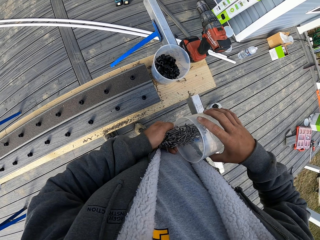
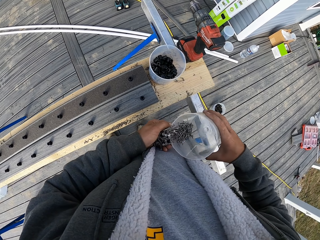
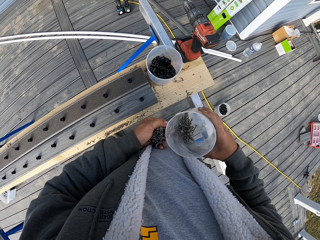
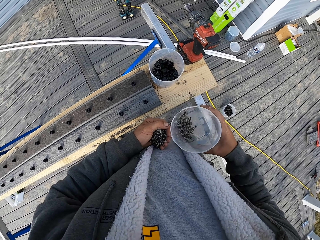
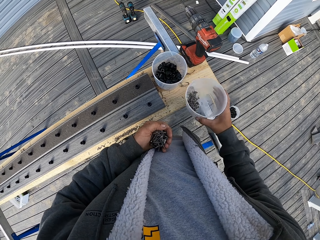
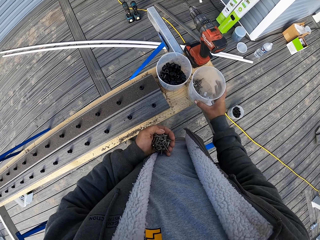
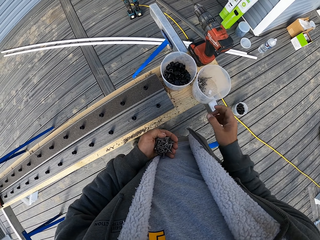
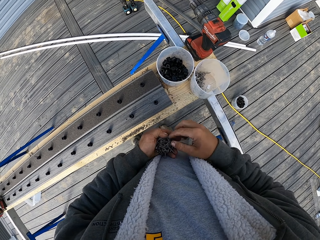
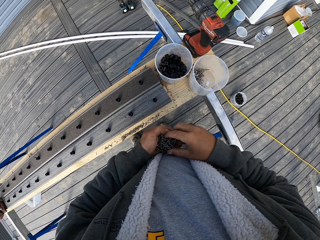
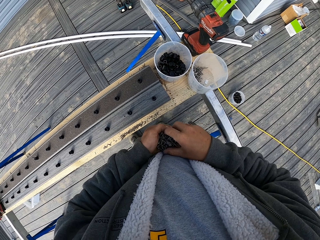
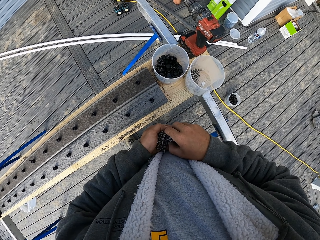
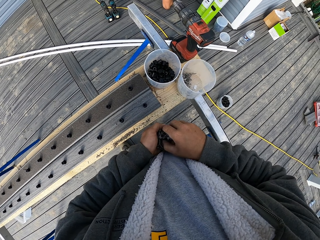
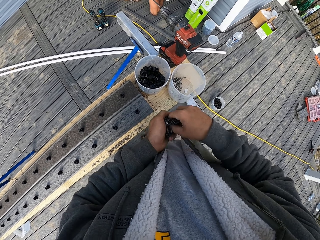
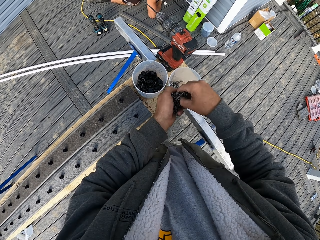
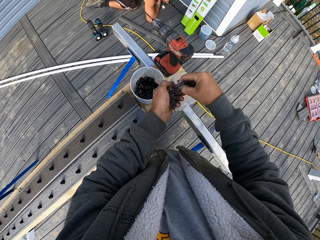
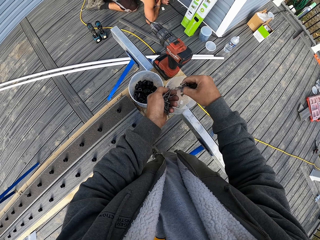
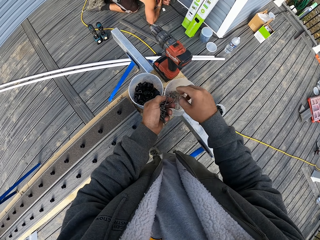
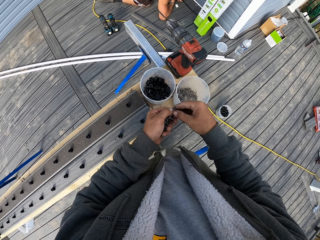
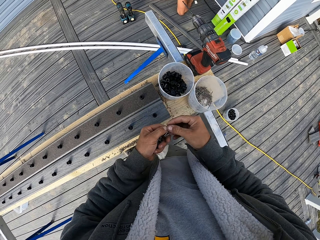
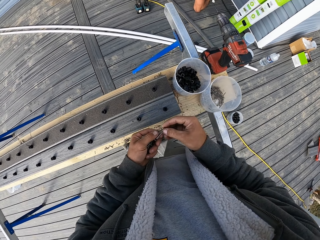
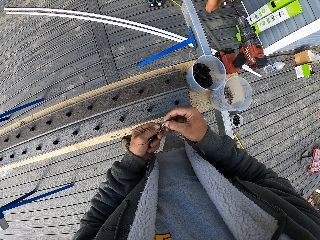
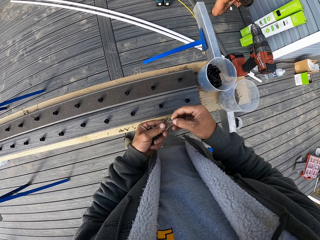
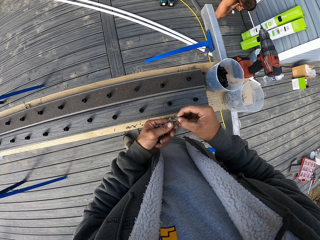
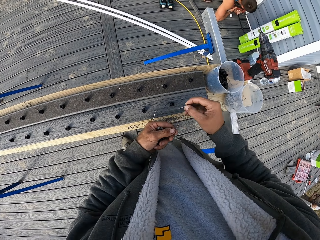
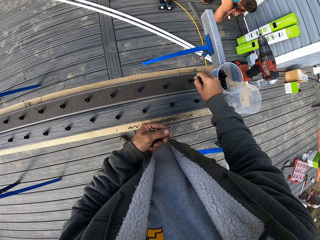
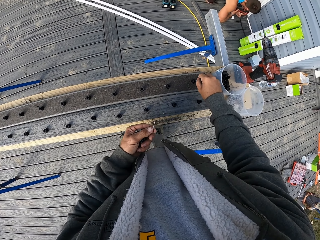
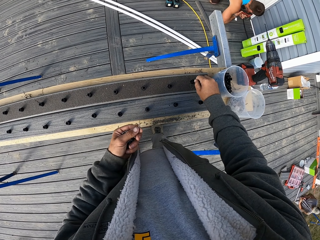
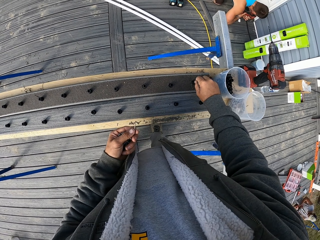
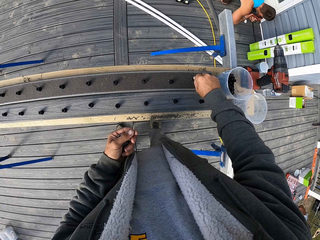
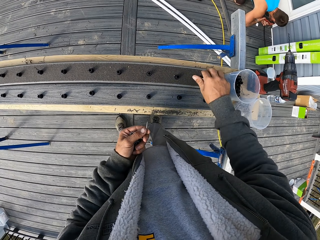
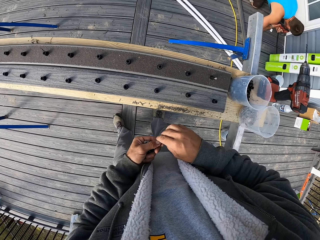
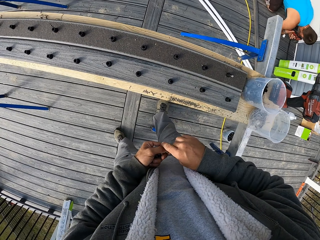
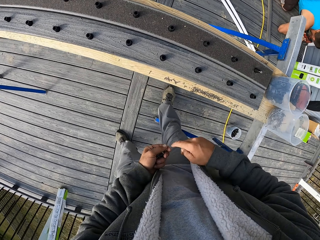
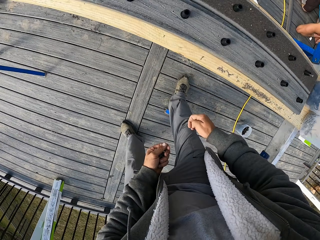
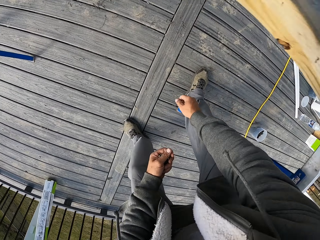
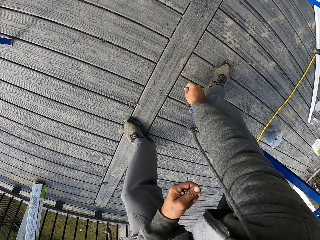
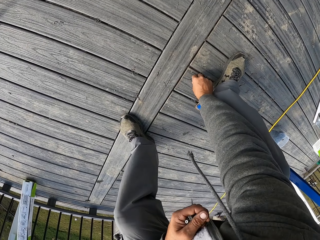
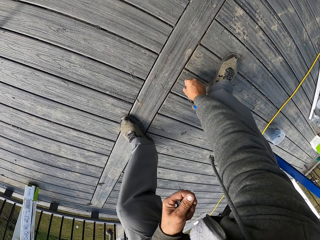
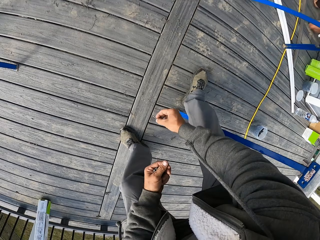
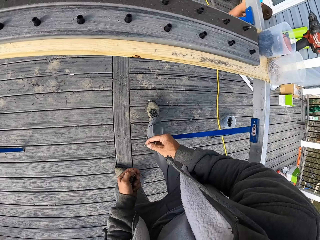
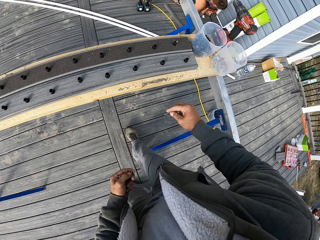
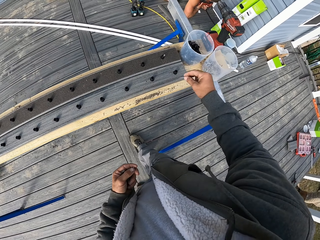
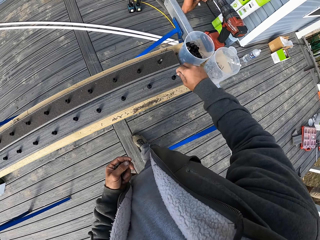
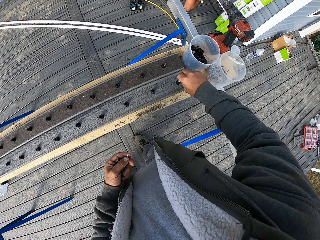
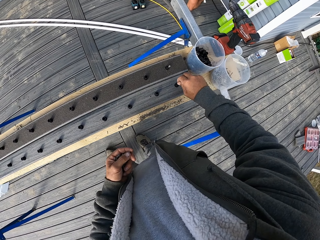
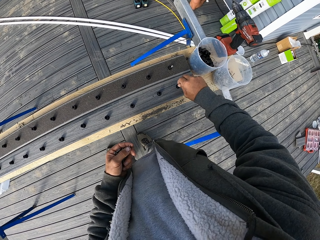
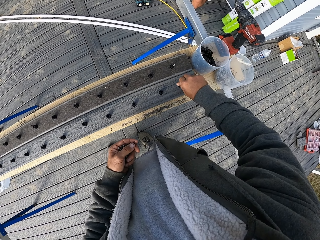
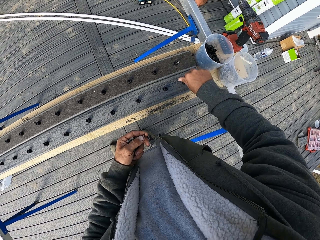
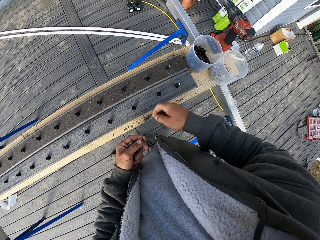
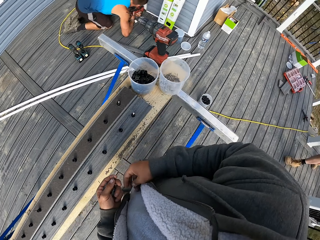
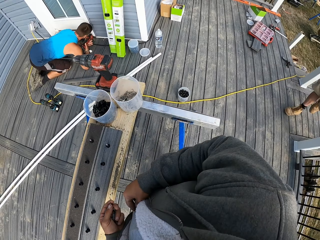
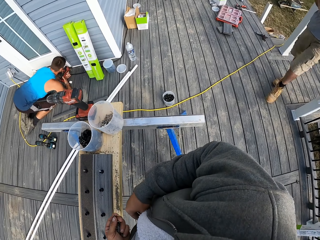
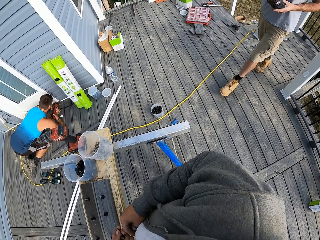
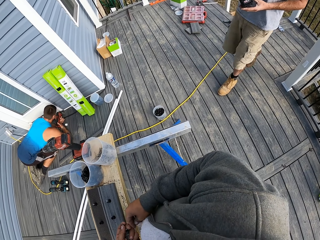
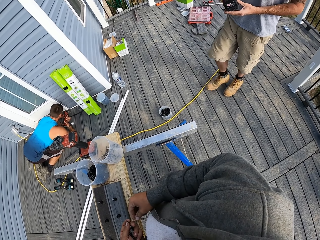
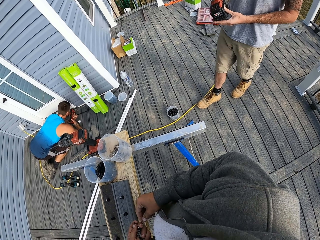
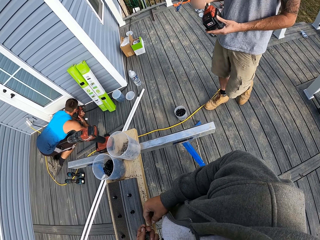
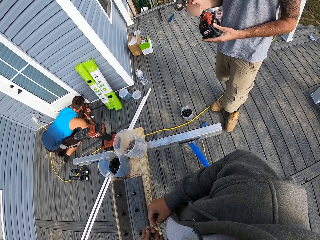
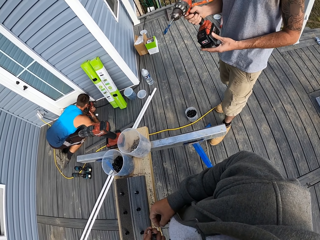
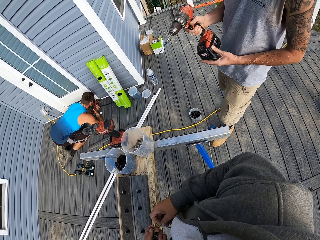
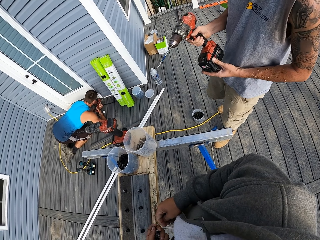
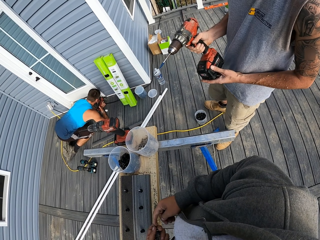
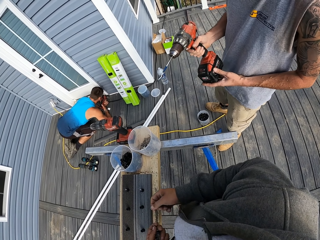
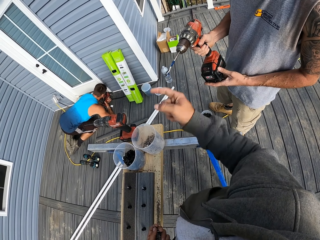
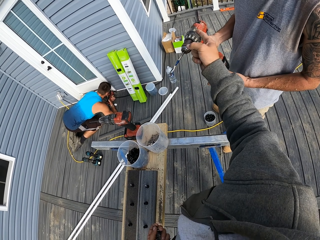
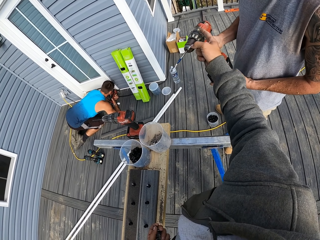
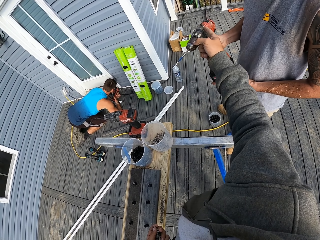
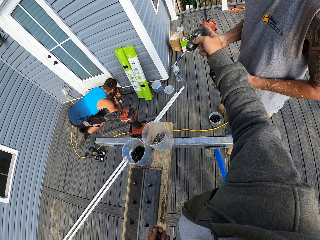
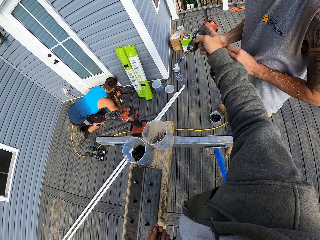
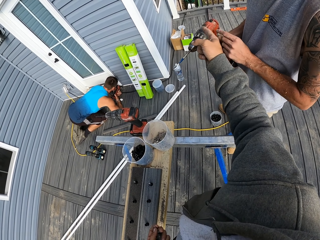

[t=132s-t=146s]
The camera wearer places the tin on the table. They drop metal nails in the tin. They place metal nails in the dowels. A man fixes something. The camera wearer bends down, picks up a metal nail, and stands up. They place metal nails in the dowels. The man drills something. Another man walks around the balcony. The camera wearer converses with the other man.

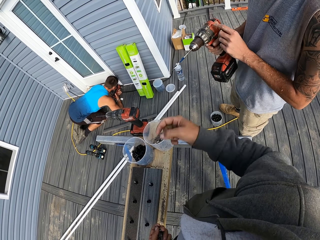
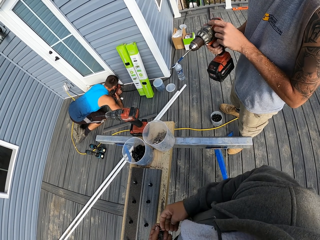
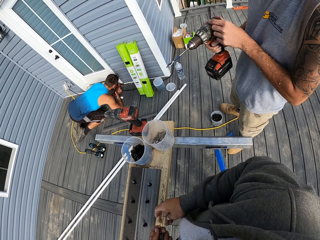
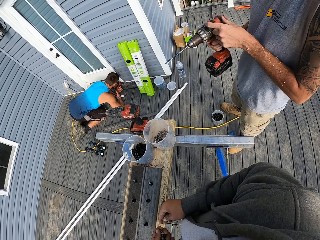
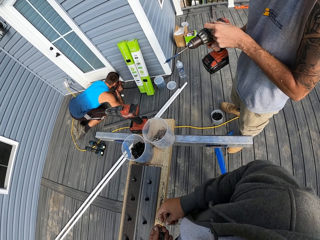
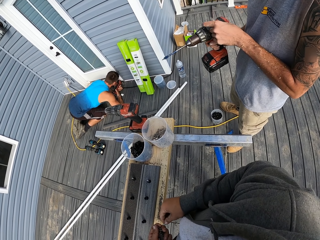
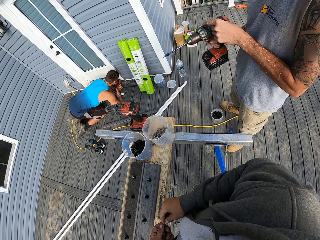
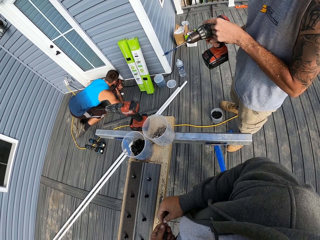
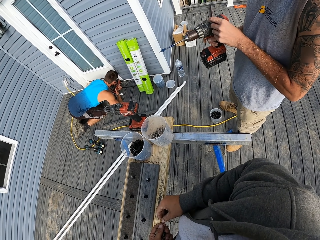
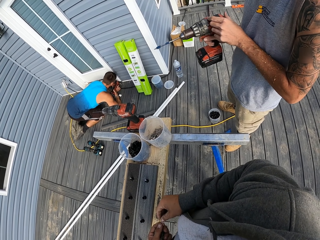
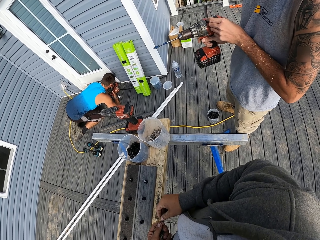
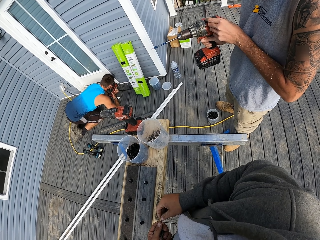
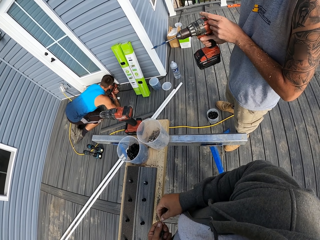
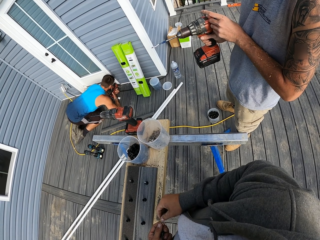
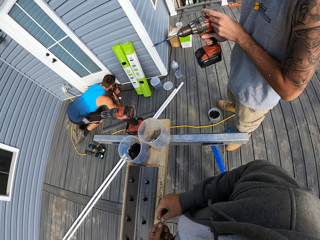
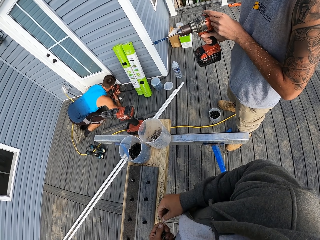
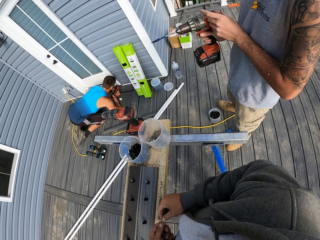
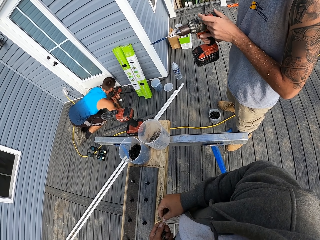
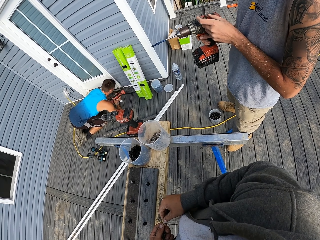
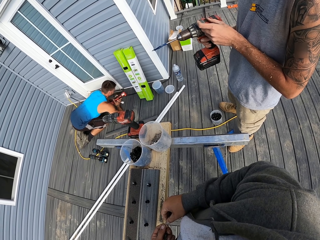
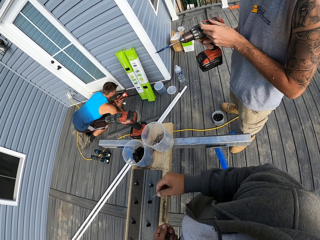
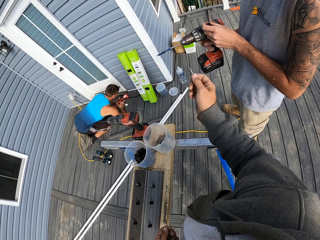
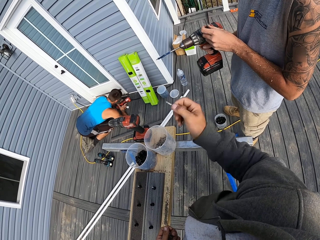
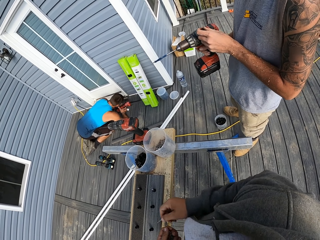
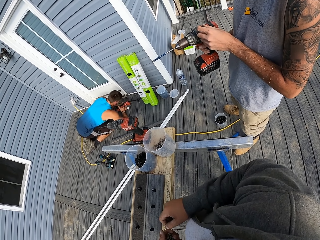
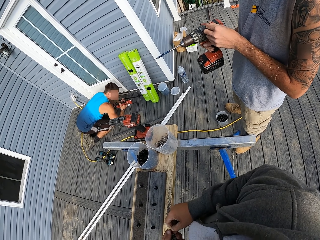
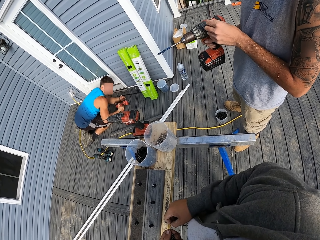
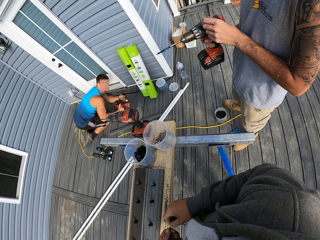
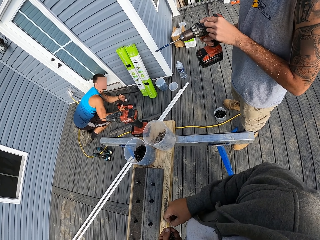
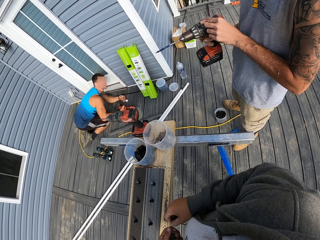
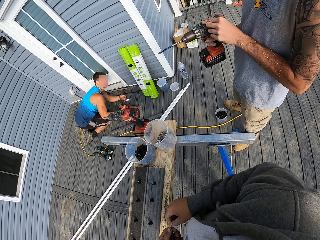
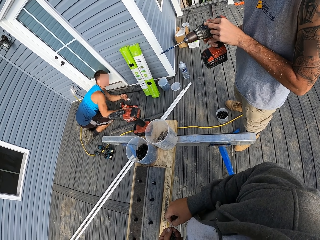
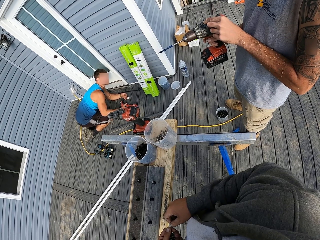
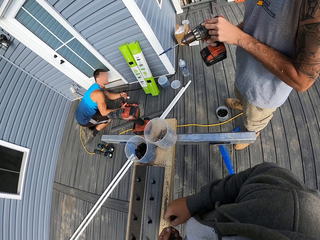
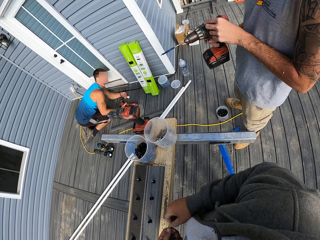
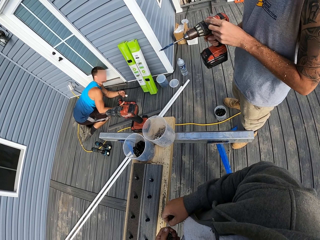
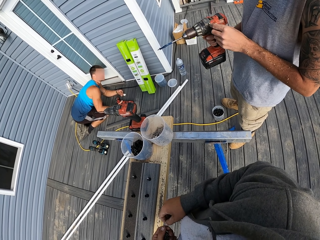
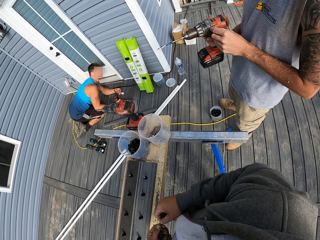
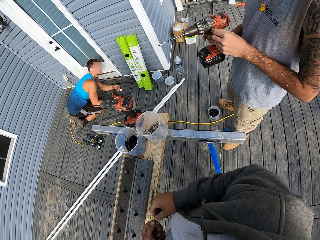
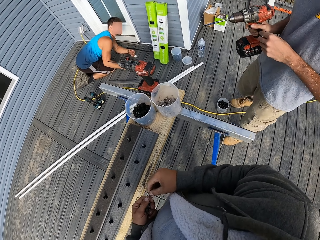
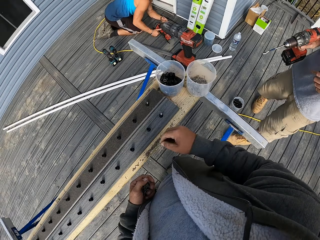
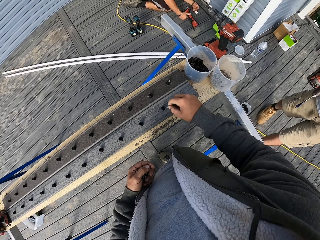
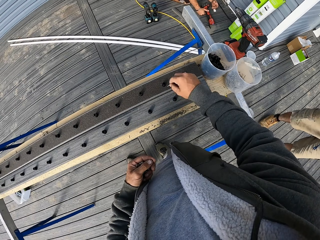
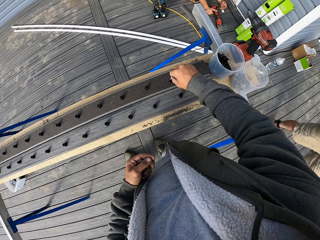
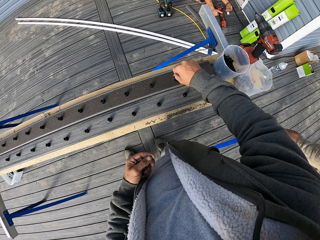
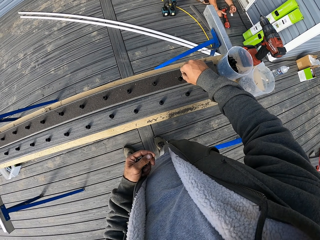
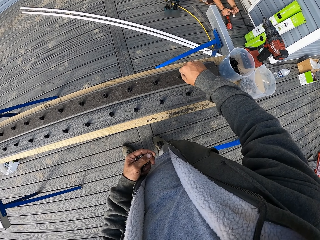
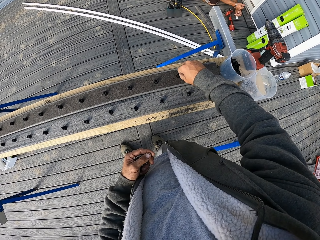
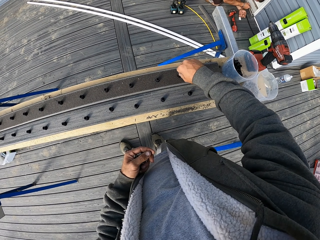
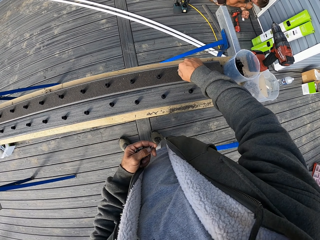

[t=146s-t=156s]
A man holds a drill. The man brings the drill. The camera wearer converses with the man. Another man looks around the balcony. The camera wearer places metal nails in the dowels.
